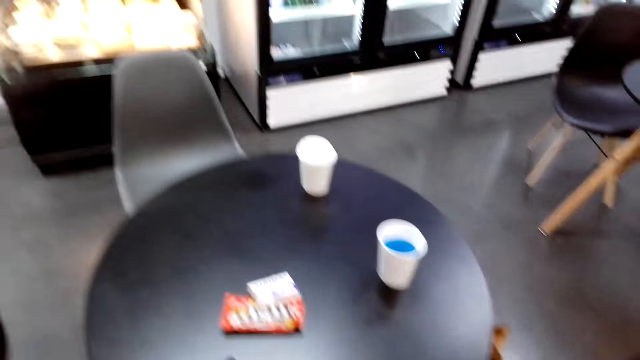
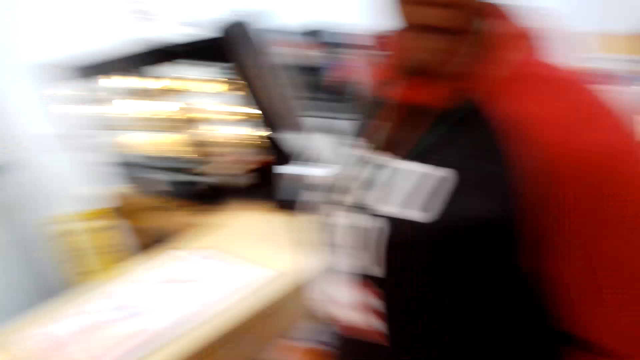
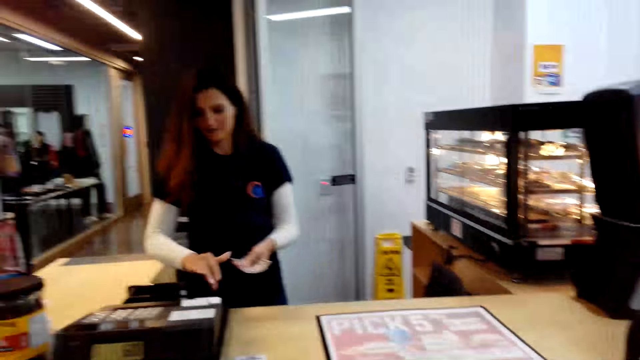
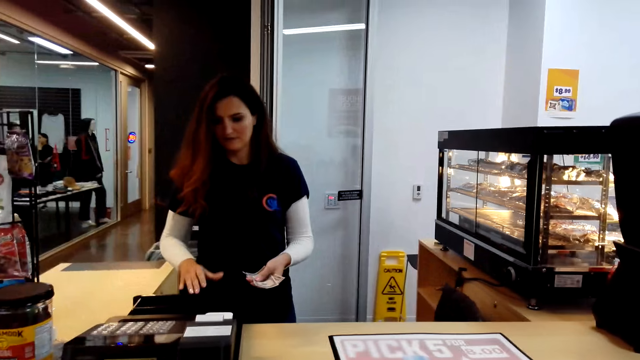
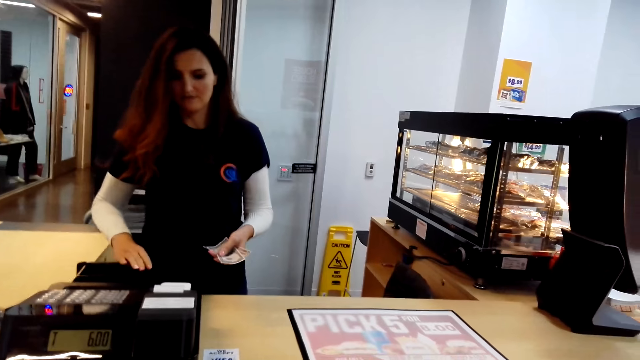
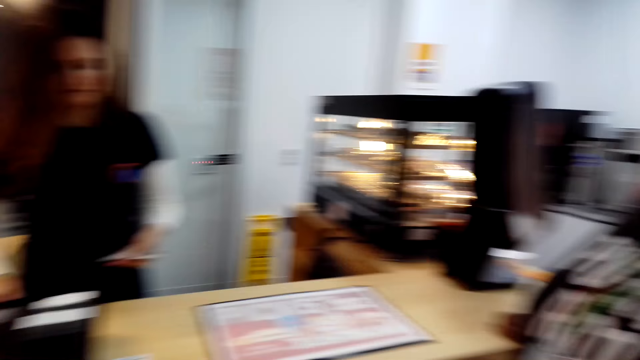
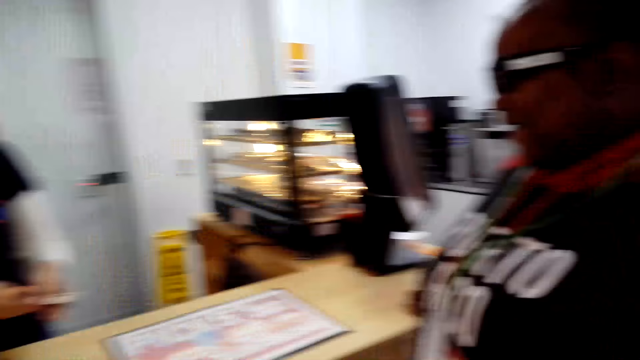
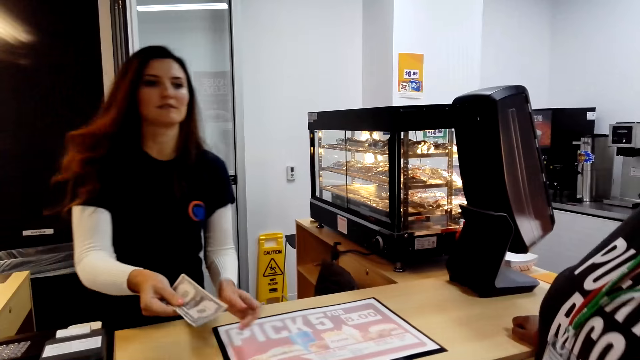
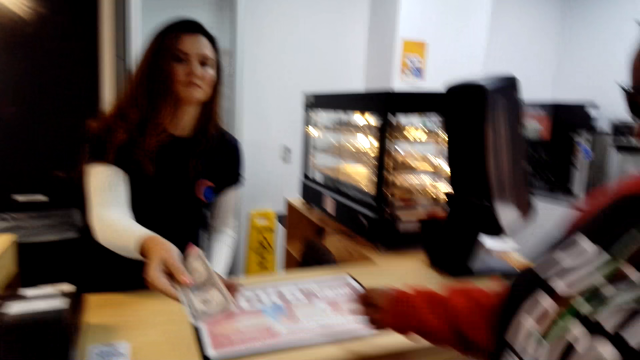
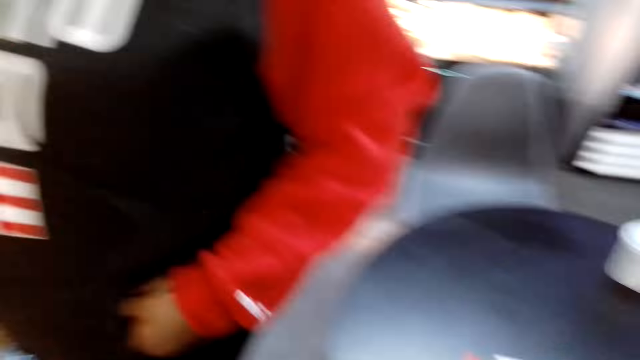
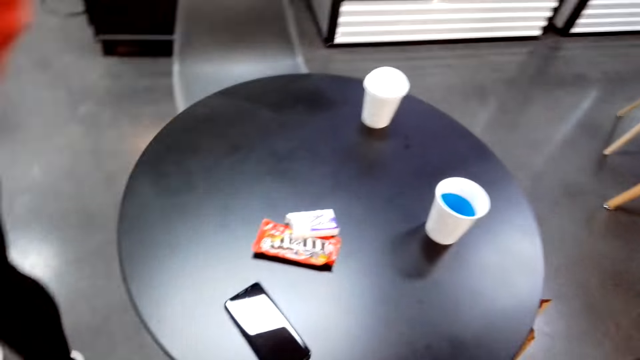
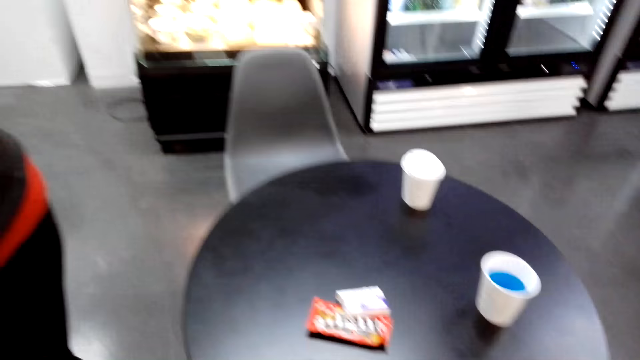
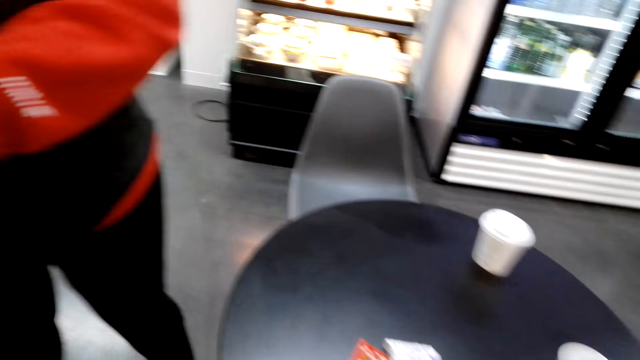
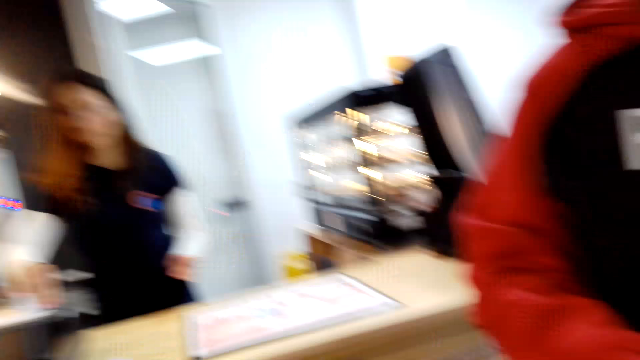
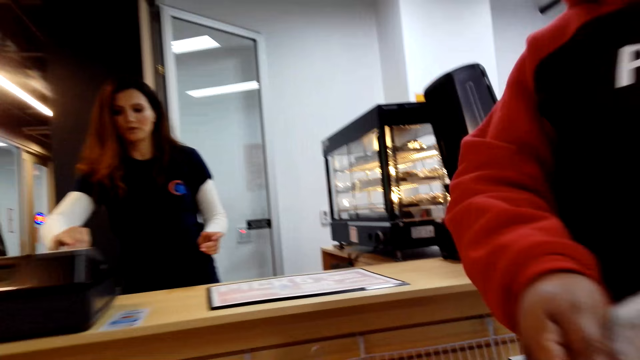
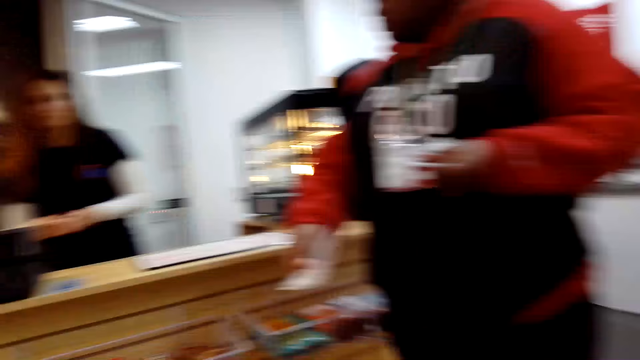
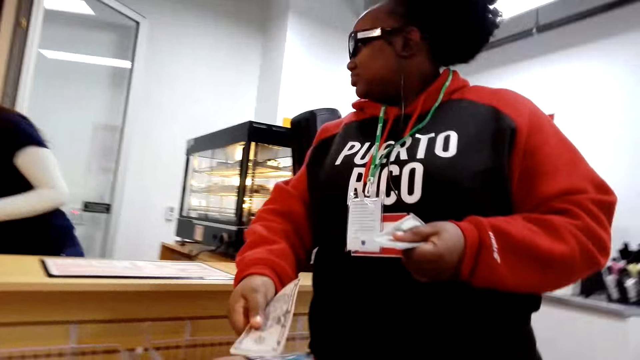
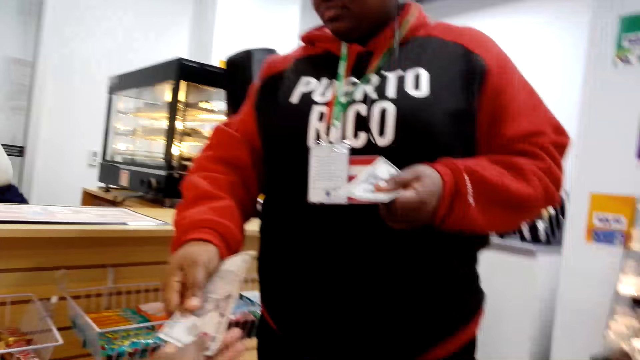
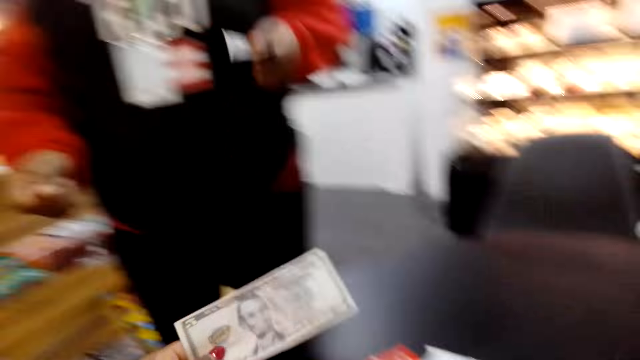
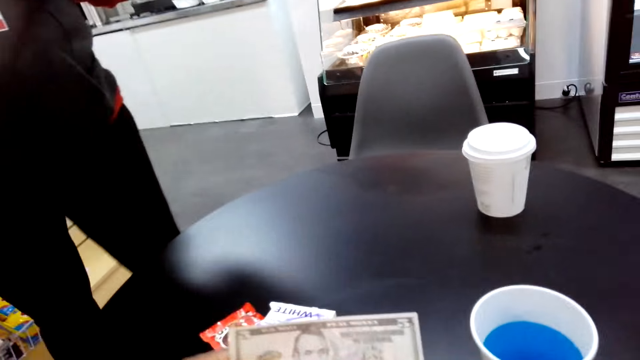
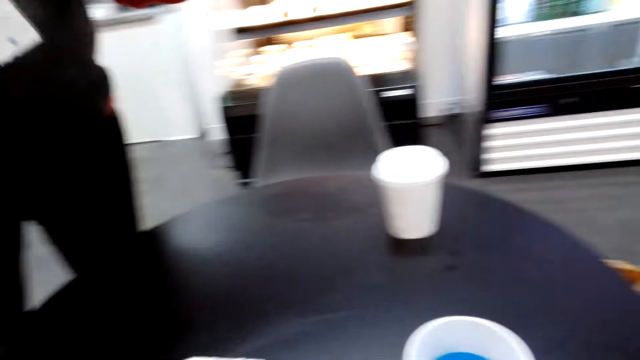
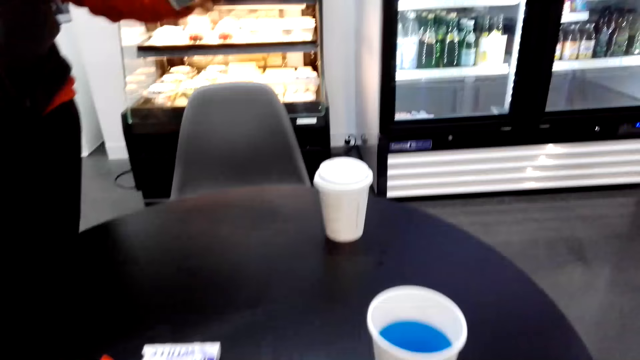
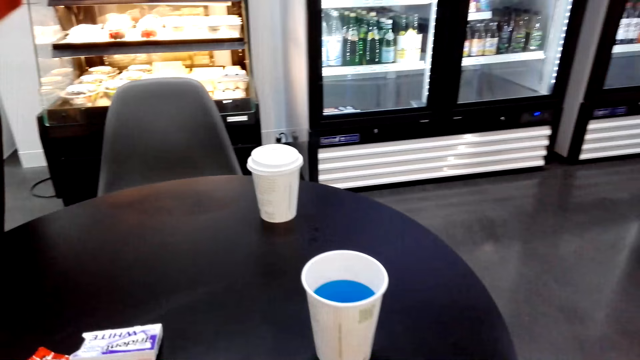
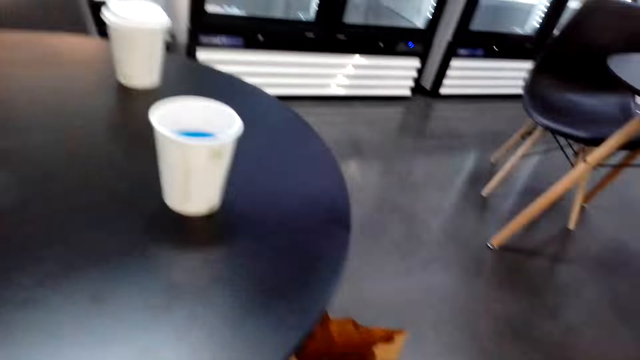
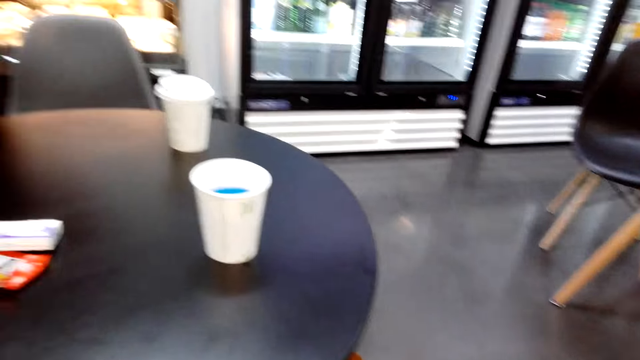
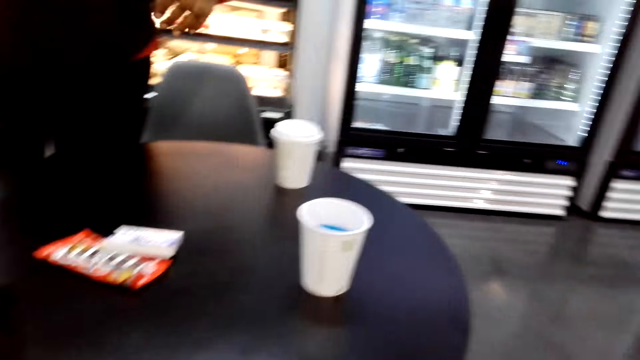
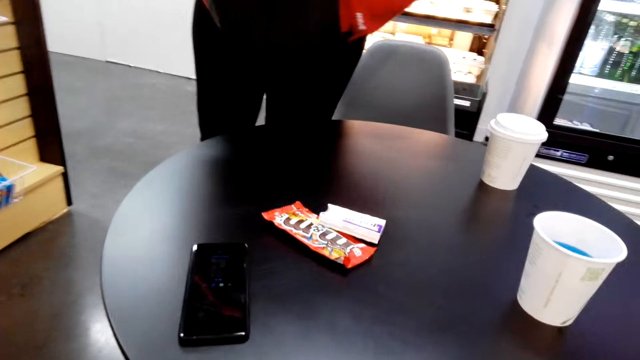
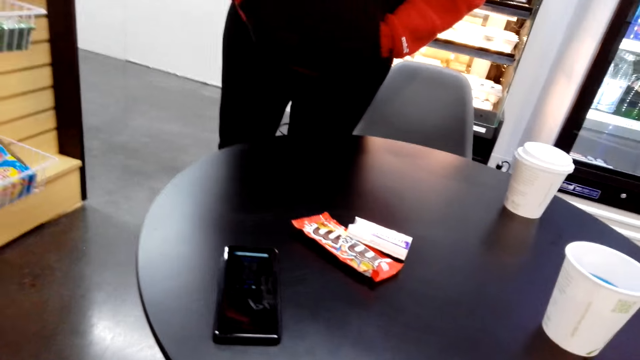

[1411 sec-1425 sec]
The camera wearer looks around the supermarket. They dialogue to a woman. Another woman gives the first woman change. The first woman picks money from the other woman. The other woman converses. The first woman gives the camera wearer the money. The camera wearer dialogues to the first woman. They move the camera around.

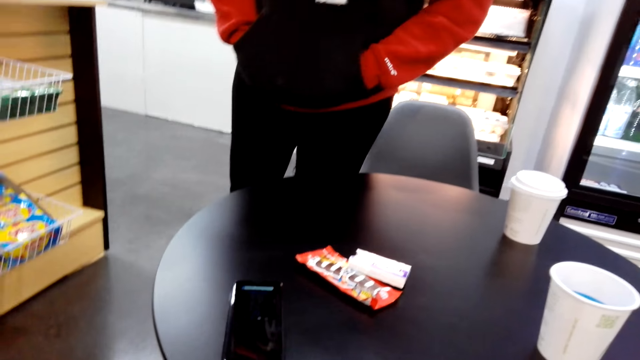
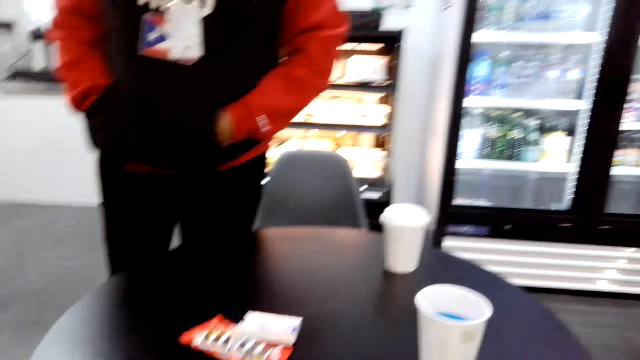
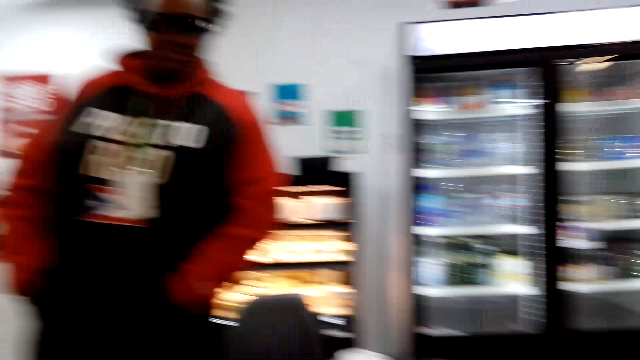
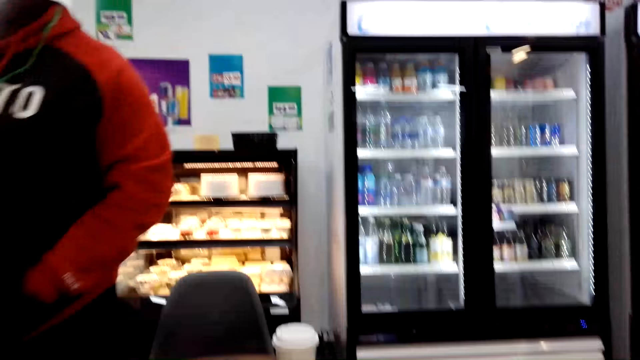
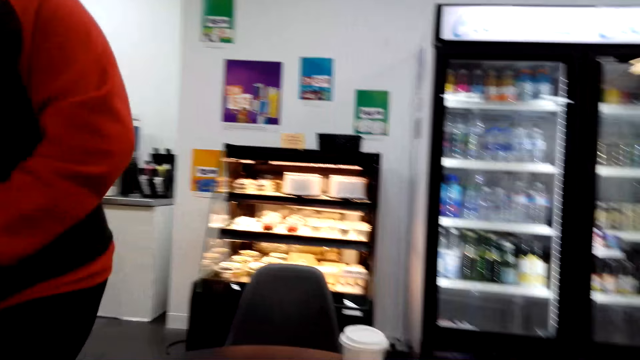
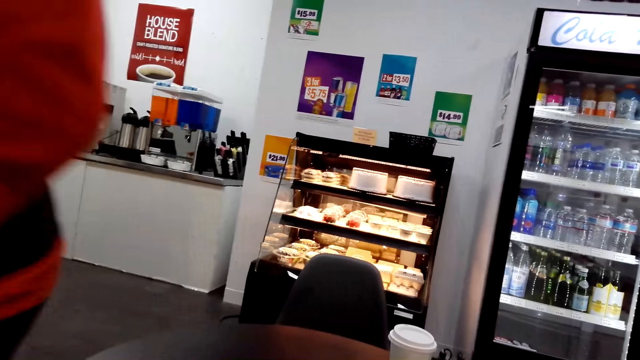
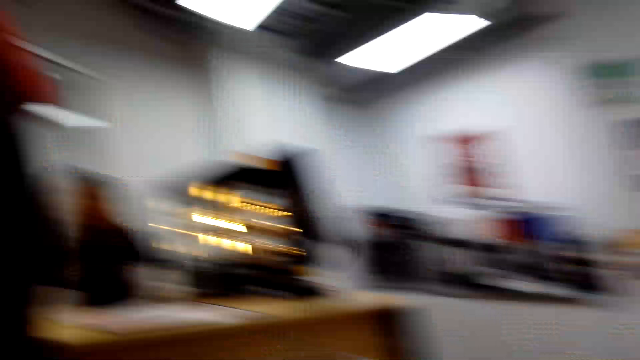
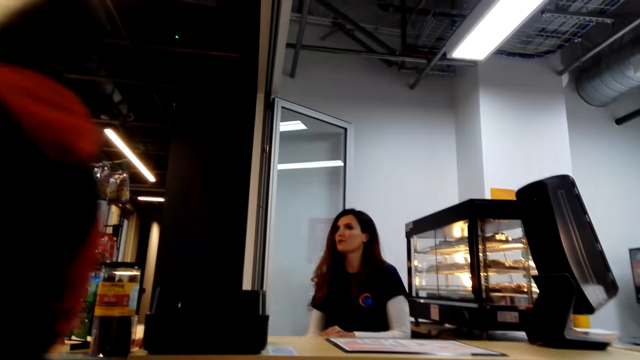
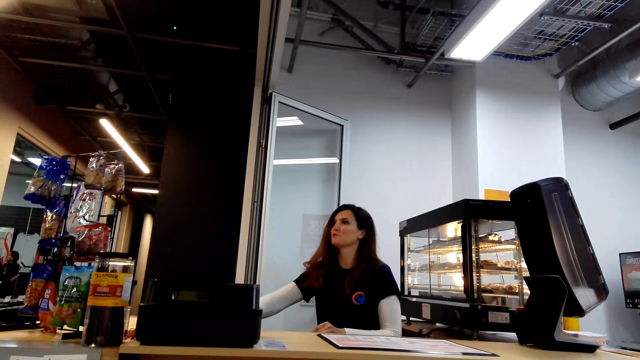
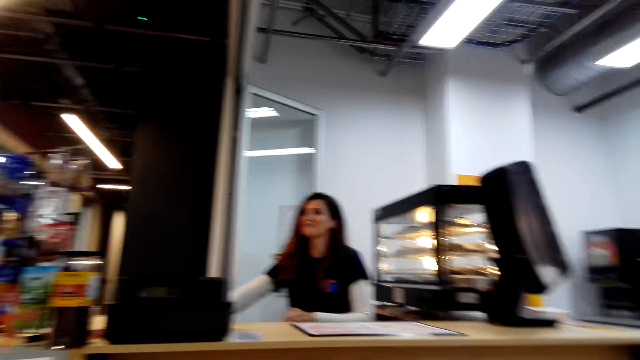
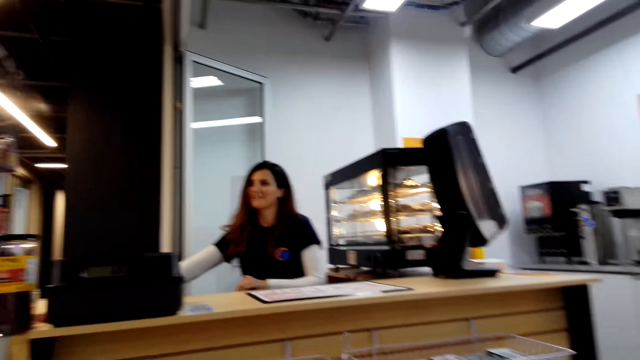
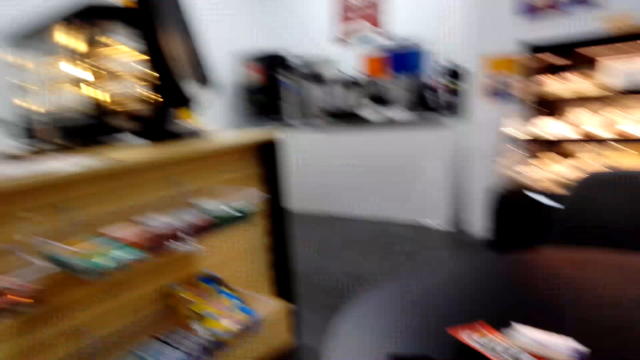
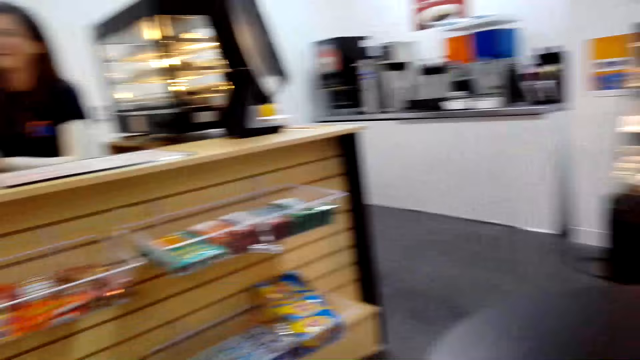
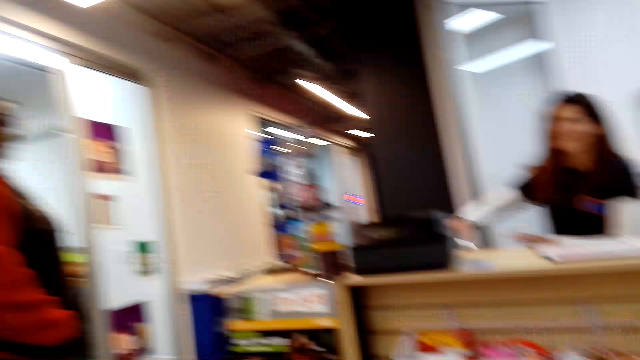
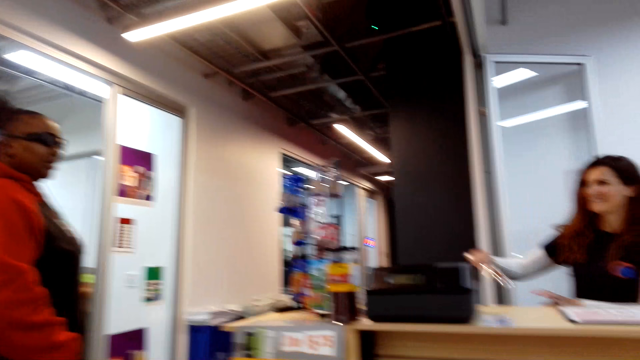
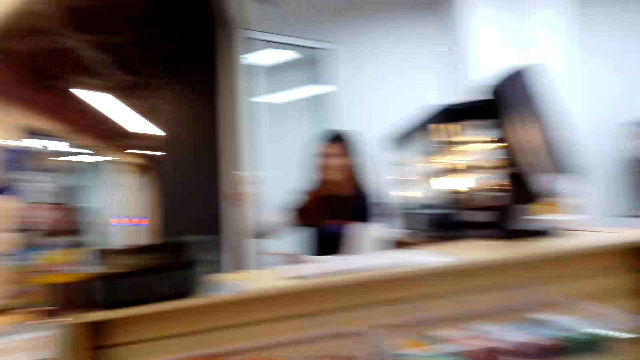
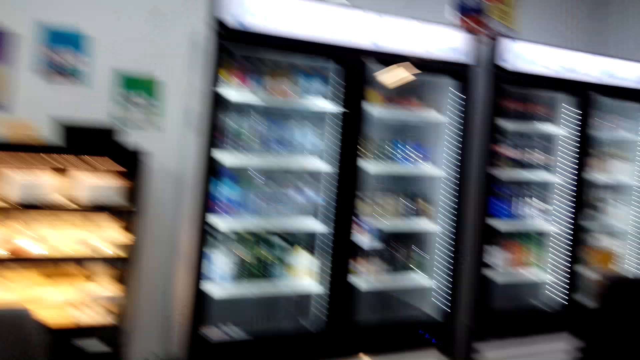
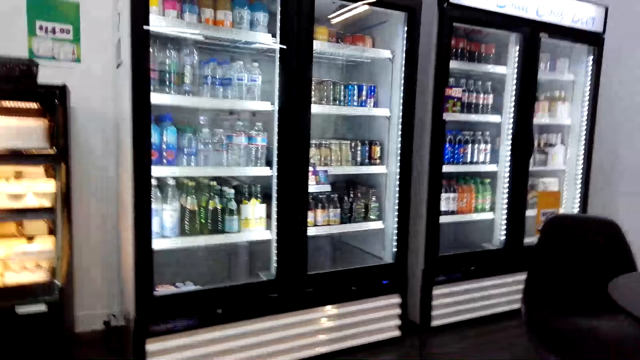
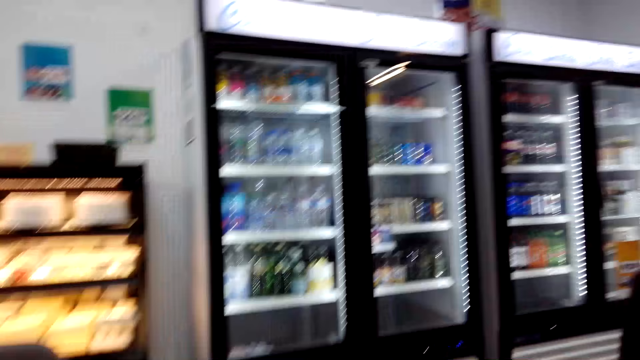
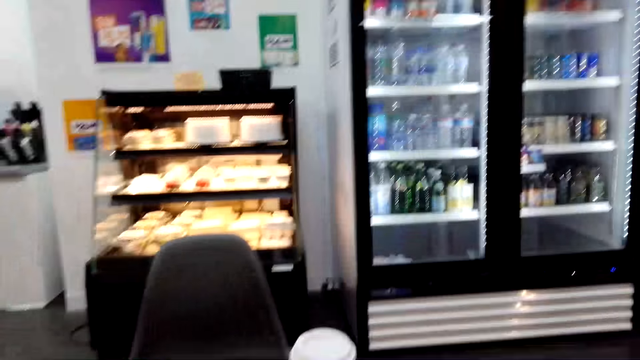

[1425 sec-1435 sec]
A woman converses with the camera wearer. Another woman converses with the first woman. The camera wearer stares at the fridge.
